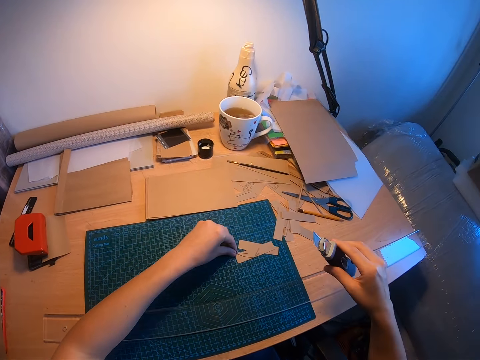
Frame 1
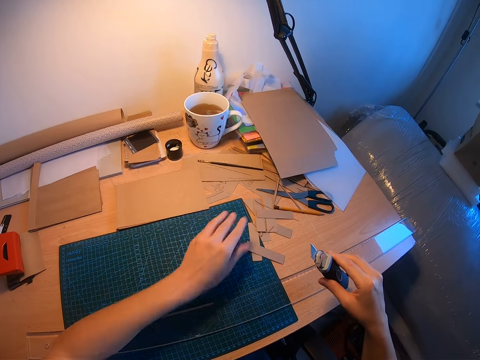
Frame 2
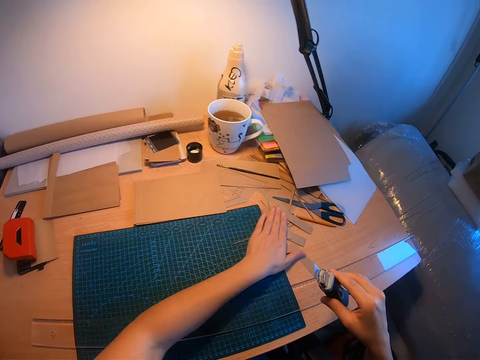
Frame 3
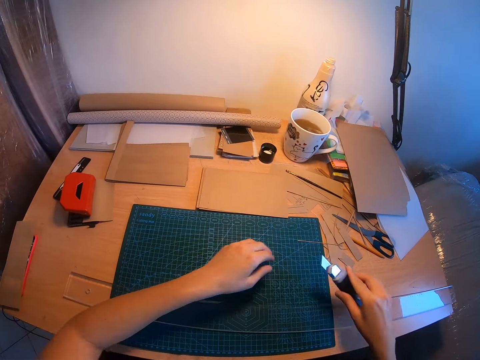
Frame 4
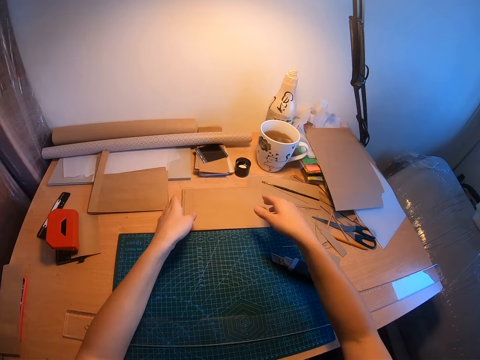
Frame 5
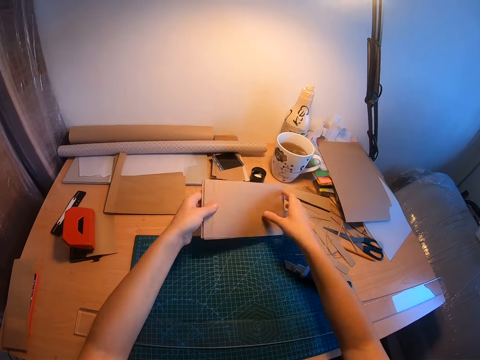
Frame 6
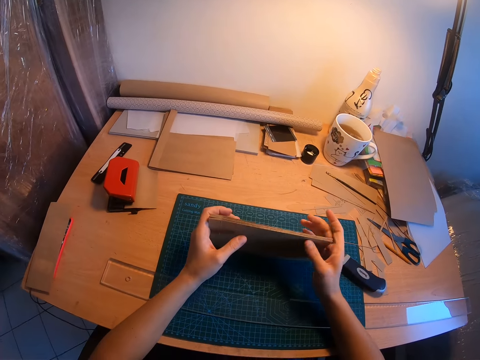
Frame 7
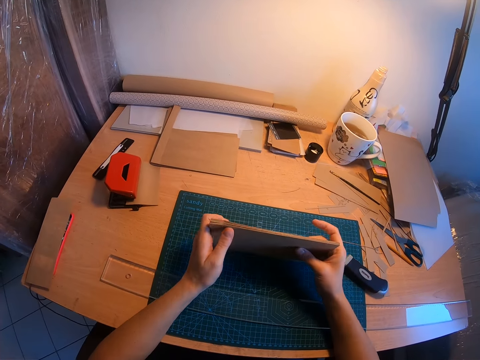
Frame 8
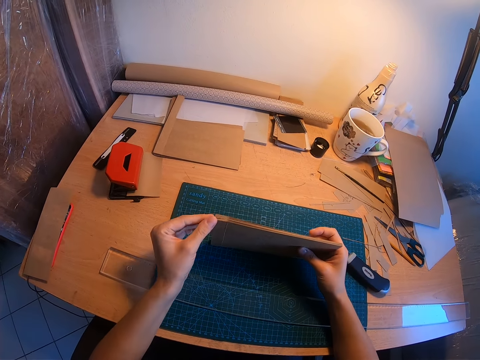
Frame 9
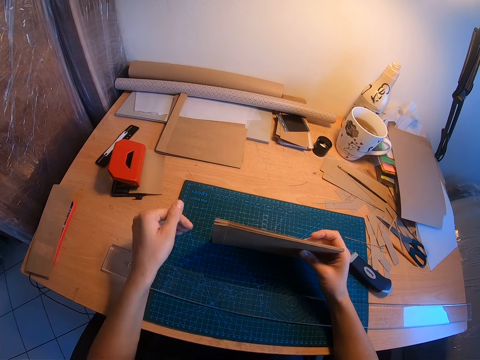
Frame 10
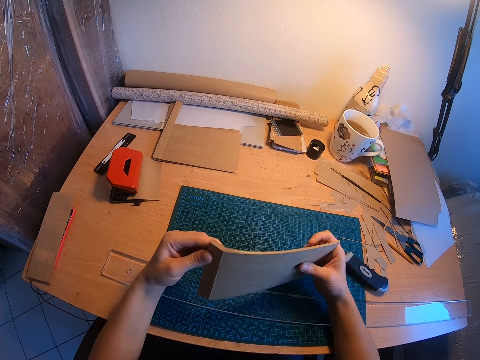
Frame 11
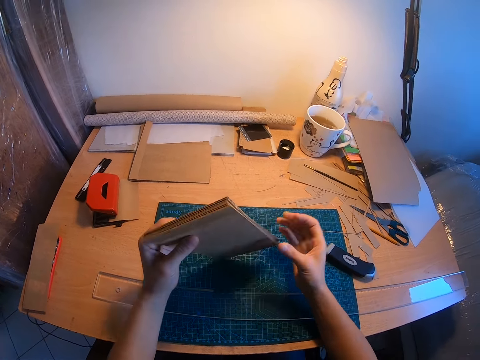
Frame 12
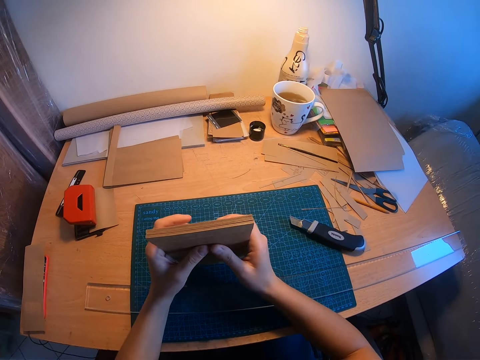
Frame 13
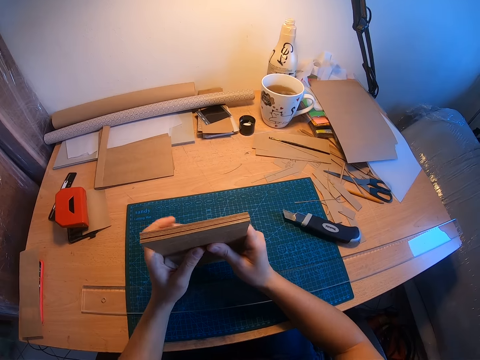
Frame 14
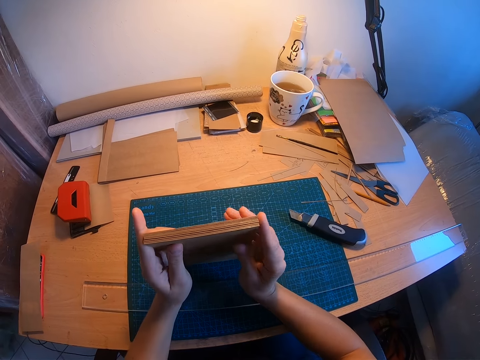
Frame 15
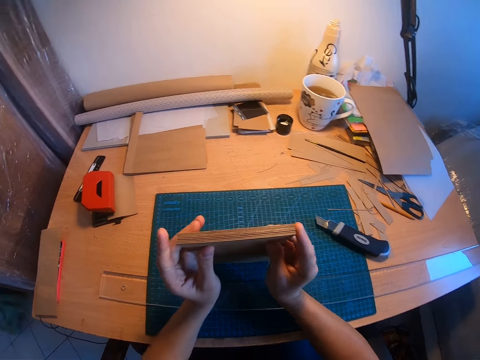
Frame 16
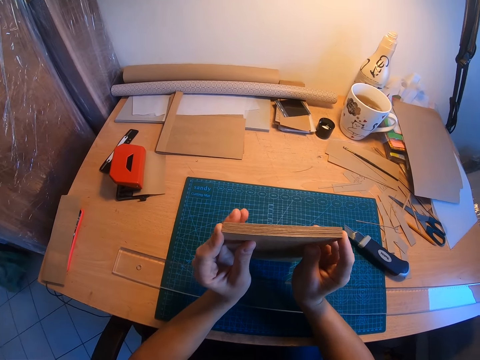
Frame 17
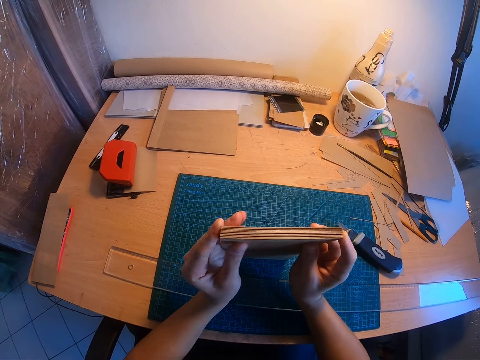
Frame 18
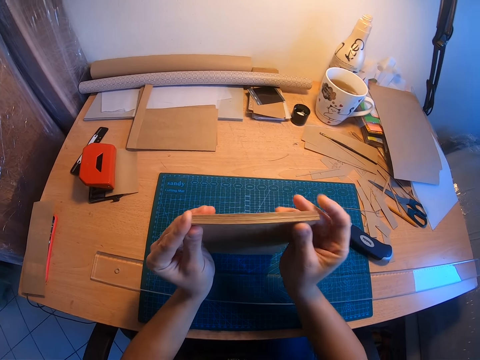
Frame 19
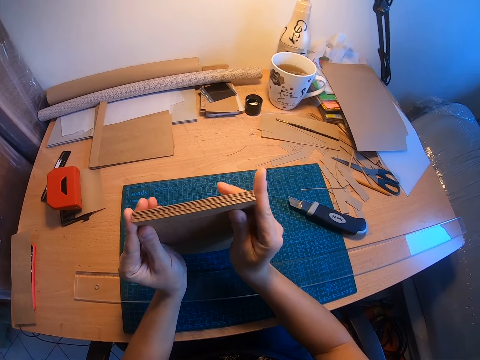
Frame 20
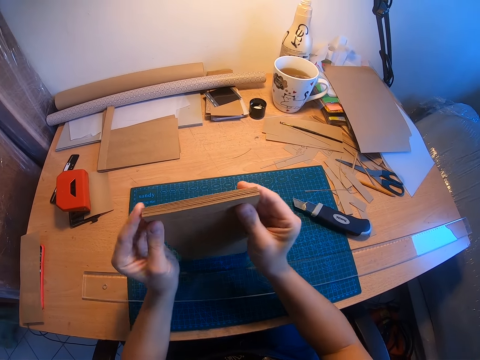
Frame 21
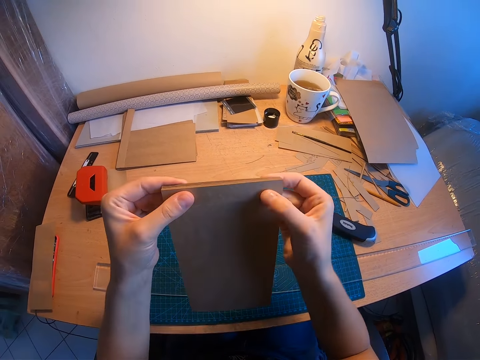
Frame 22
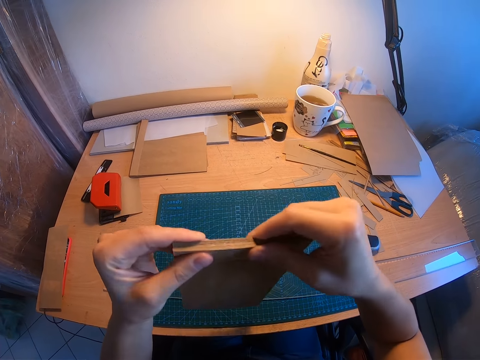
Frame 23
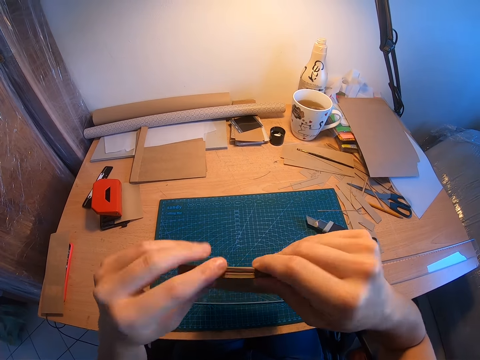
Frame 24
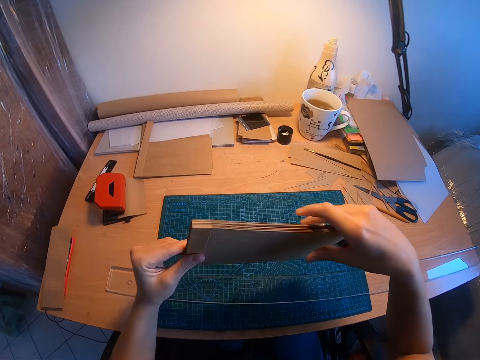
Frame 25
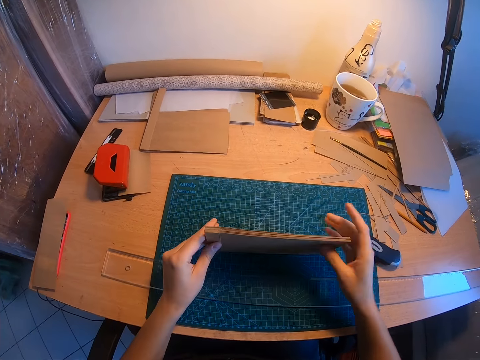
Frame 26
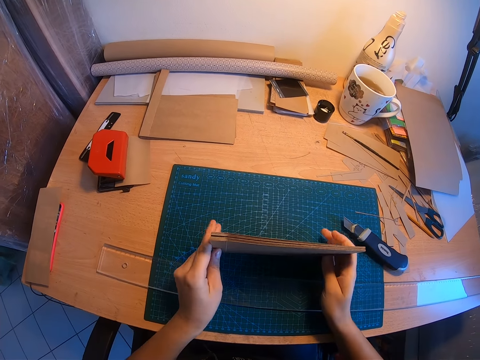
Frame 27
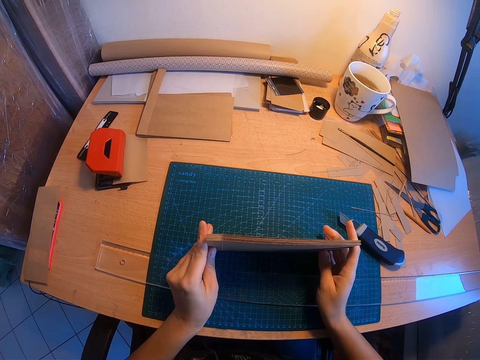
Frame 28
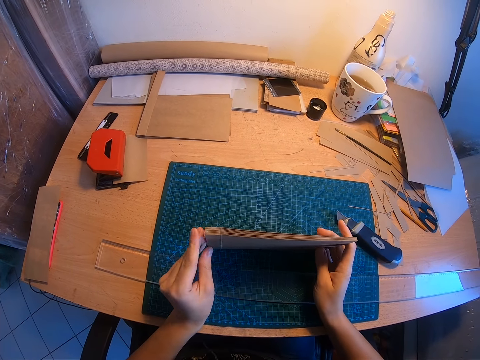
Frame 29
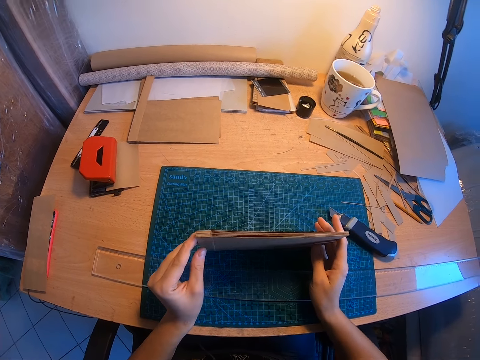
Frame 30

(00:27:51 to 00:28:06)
The camera wearer moves the cut papers away with her left hand. She drops the paper cutter knife on the table. She picks up a stack of brown or manila papers from the table and arranges the stack of brown papers with both hands. She taps the manila paper on the work mat. She aligns the manila paper.

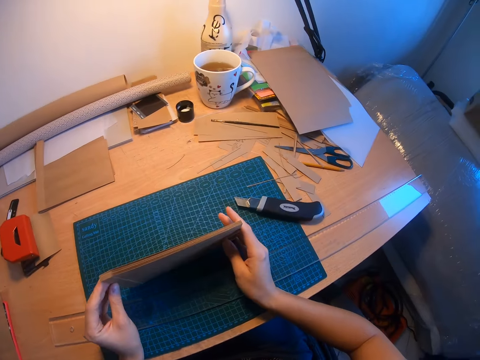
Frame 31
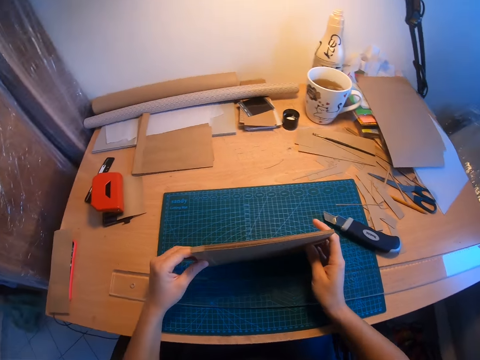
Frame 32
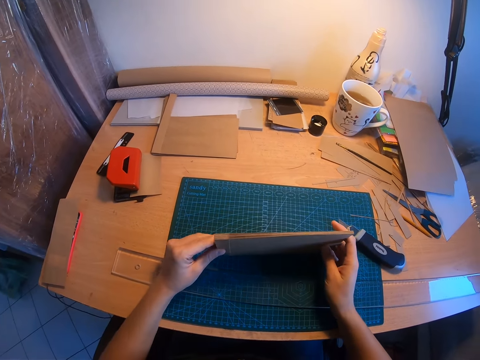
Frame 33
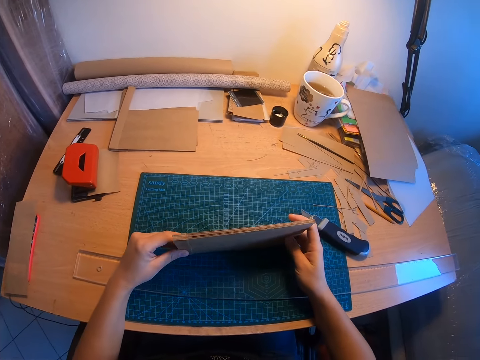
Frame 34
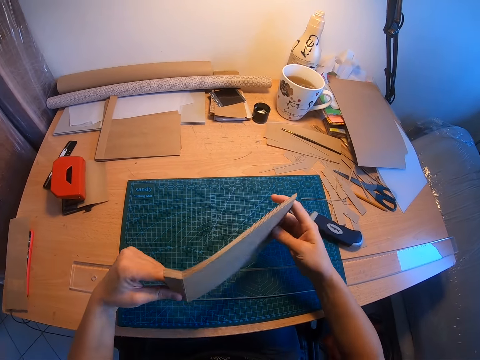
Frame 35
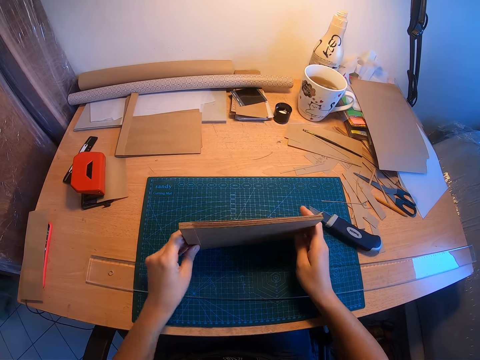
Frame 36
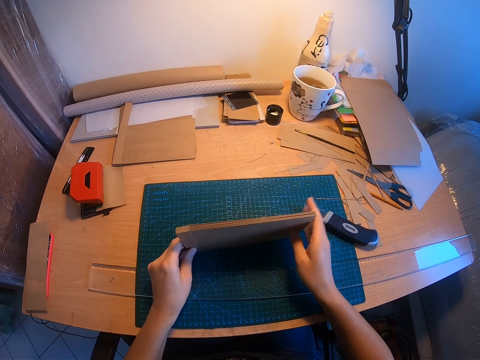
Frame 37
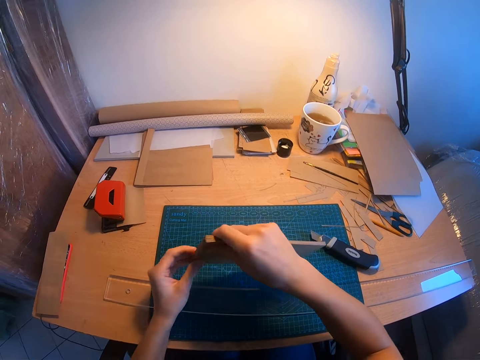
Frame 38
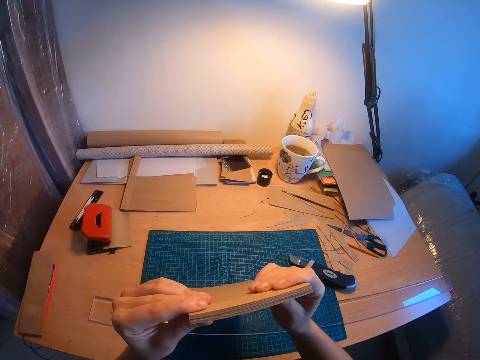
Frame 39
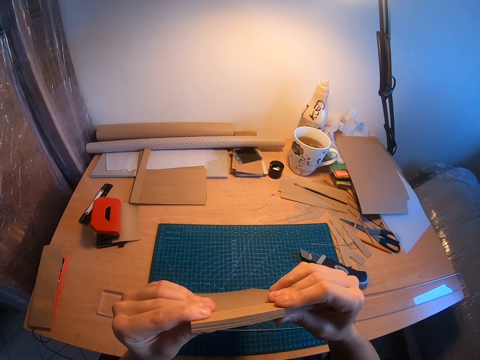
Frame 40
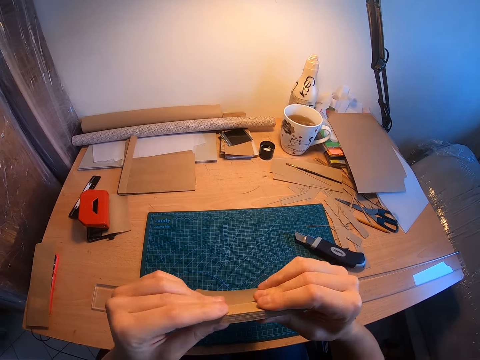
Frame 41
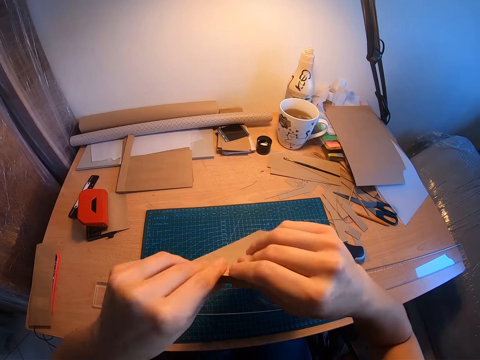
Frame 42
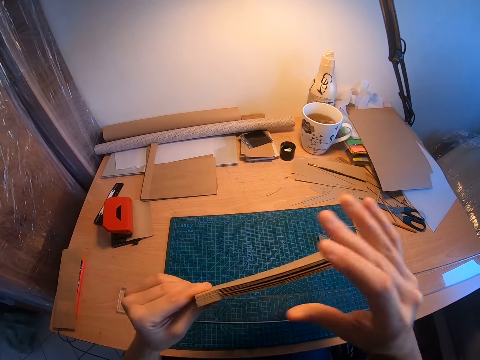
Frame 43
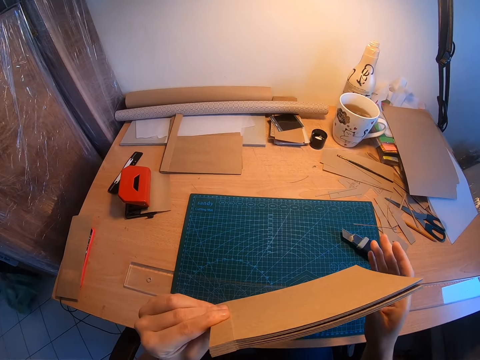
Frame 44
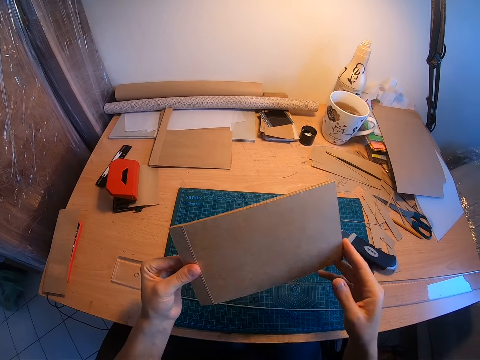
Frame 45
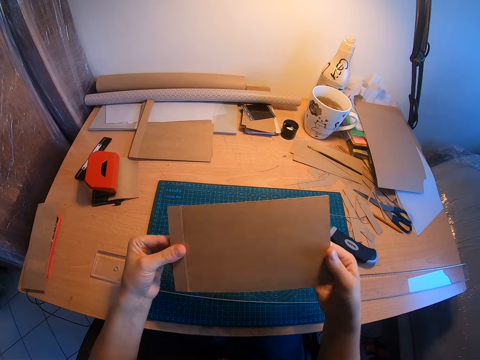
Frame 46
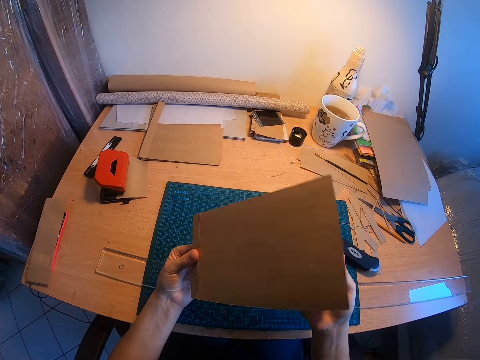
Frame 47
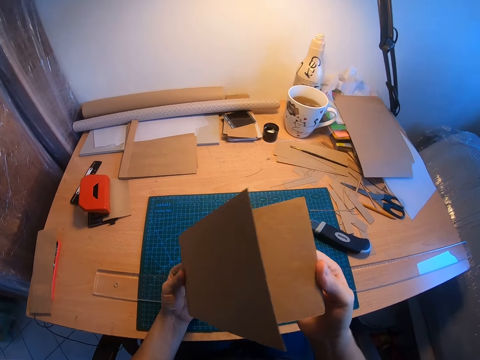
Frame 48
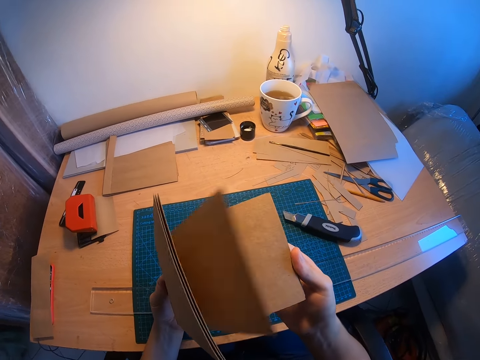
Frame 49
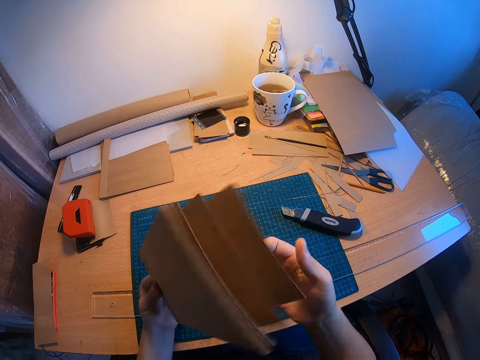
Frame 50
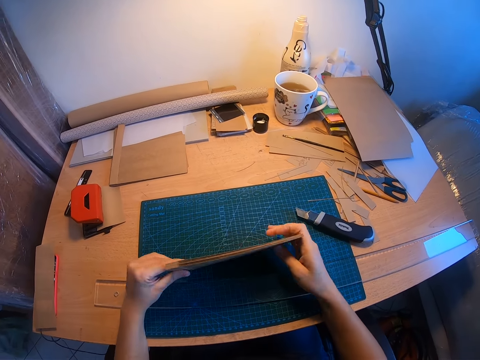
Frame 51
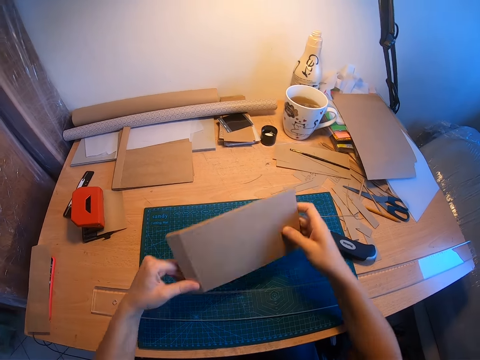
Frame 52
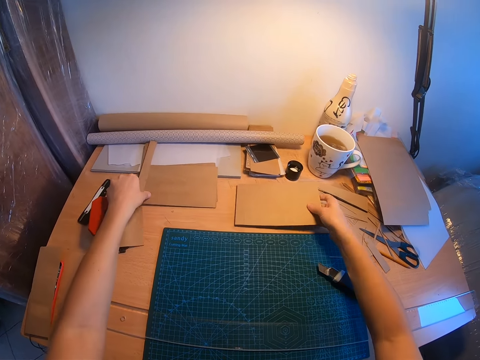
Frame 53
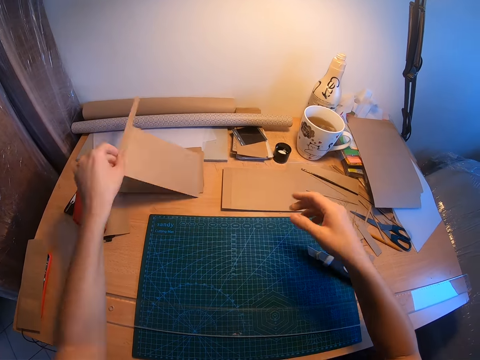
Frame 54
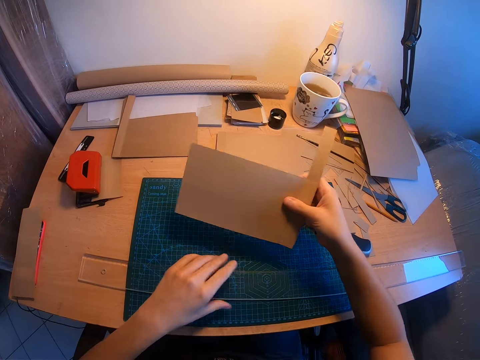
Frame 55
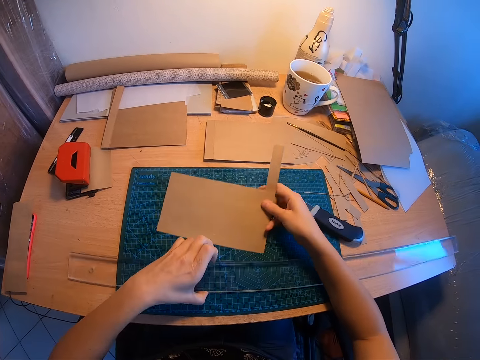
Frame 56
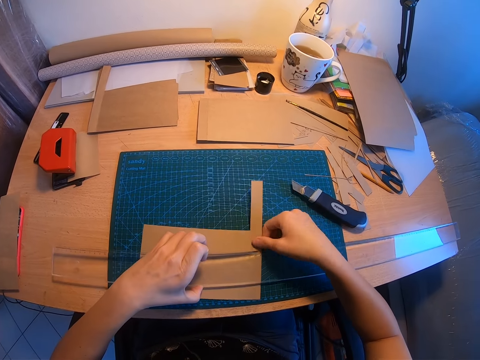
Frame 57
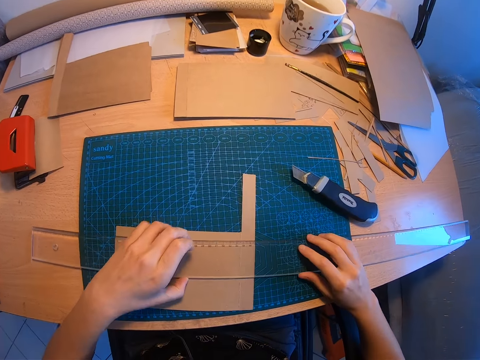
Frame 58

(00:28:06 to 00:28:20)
The camera wearer flips the manila or brown paper. She arranges the manila paper. She drops the stack of brown papers on the table. She picks up another brown paper from the table with her left hand and moves the brown paper to her right hand. She holds the ruler. She raises the long ruler with her left hand. She places the brown paper on the mat under the ruler with her right hand.
